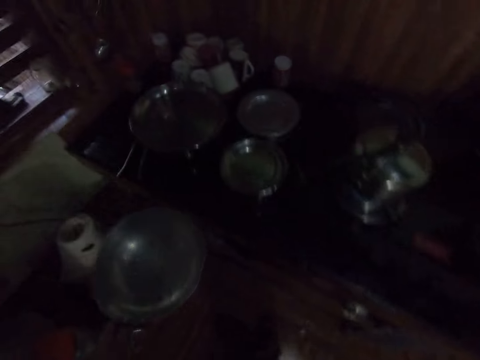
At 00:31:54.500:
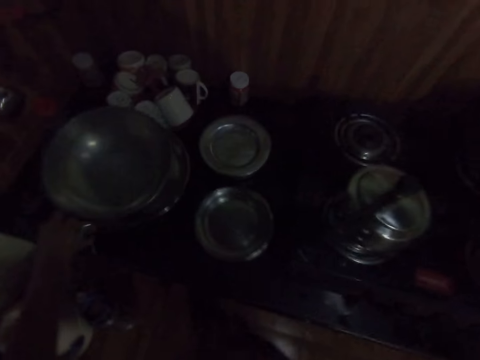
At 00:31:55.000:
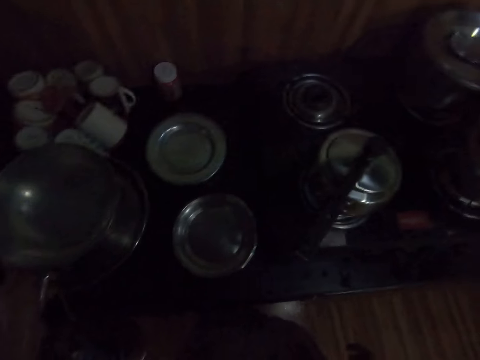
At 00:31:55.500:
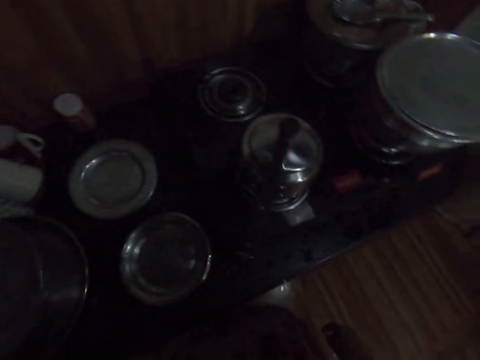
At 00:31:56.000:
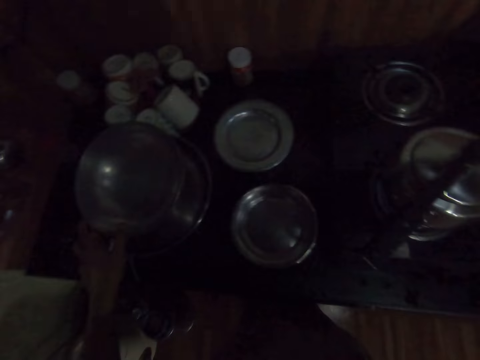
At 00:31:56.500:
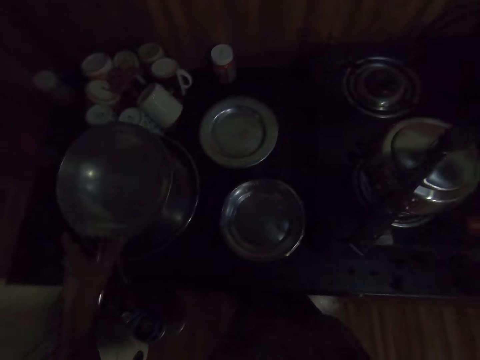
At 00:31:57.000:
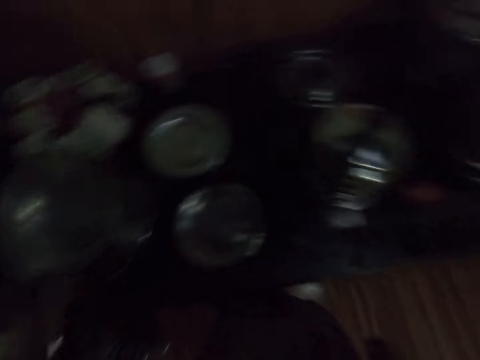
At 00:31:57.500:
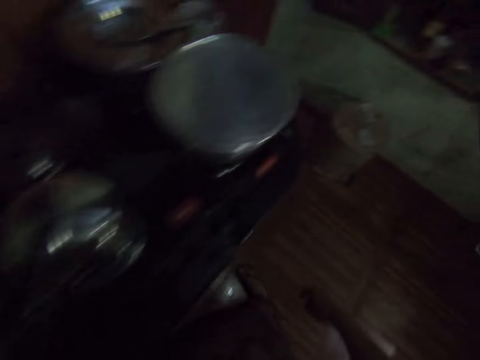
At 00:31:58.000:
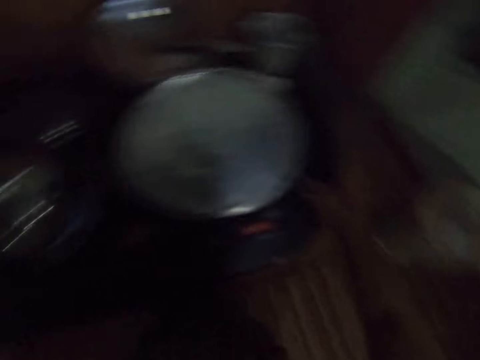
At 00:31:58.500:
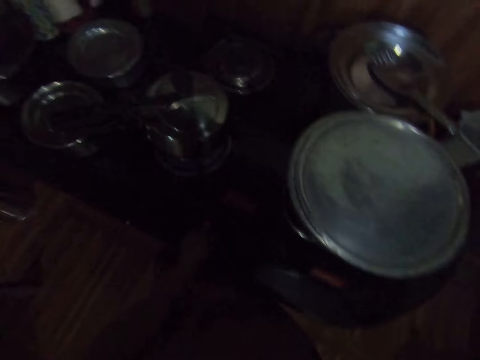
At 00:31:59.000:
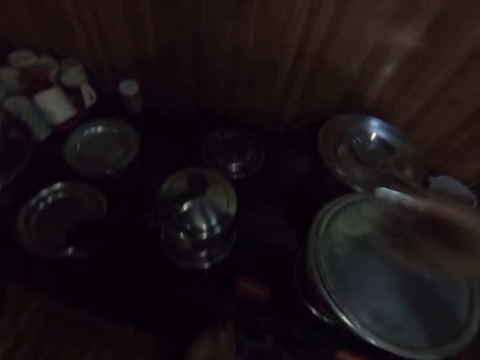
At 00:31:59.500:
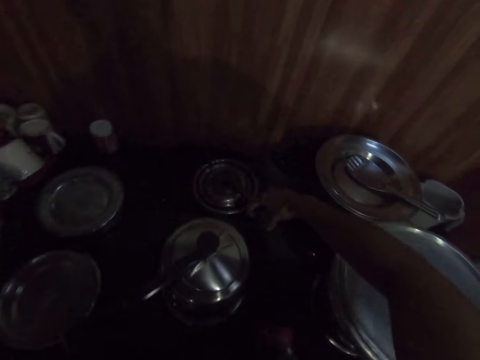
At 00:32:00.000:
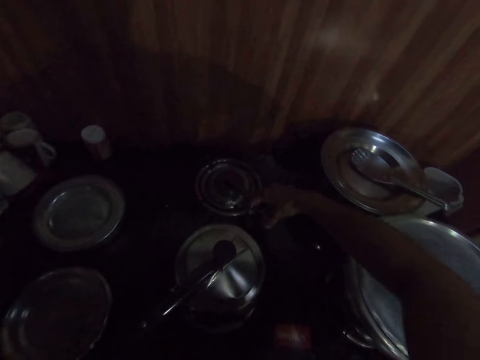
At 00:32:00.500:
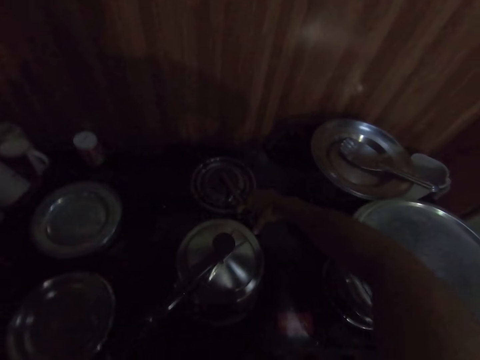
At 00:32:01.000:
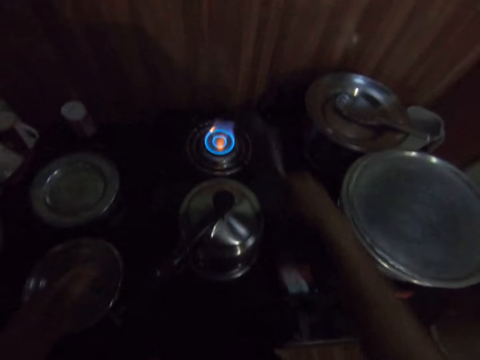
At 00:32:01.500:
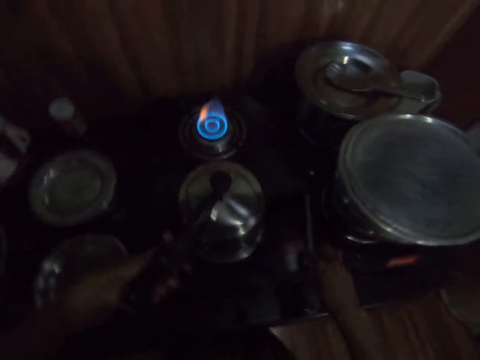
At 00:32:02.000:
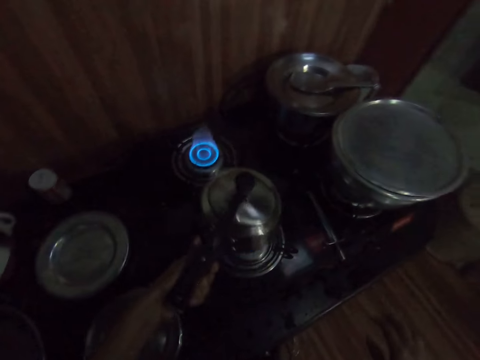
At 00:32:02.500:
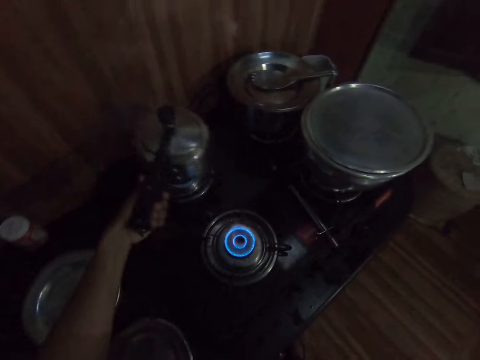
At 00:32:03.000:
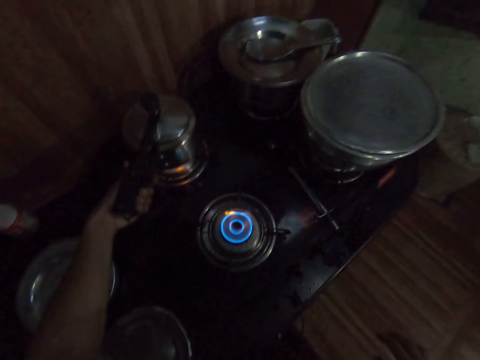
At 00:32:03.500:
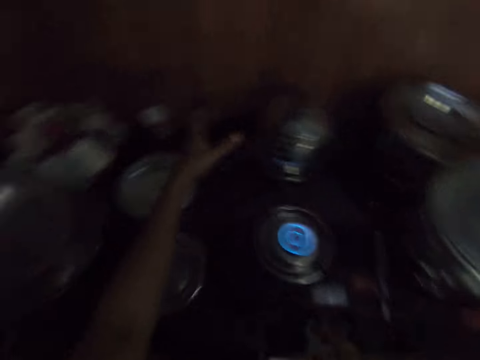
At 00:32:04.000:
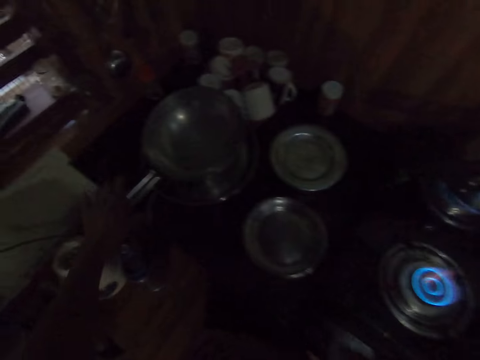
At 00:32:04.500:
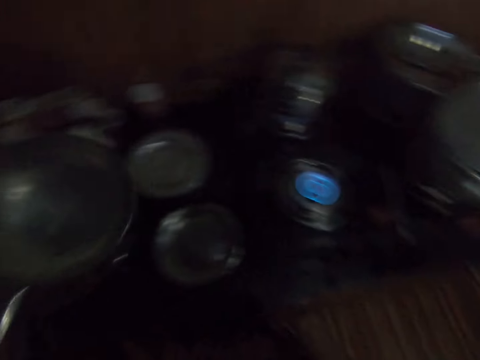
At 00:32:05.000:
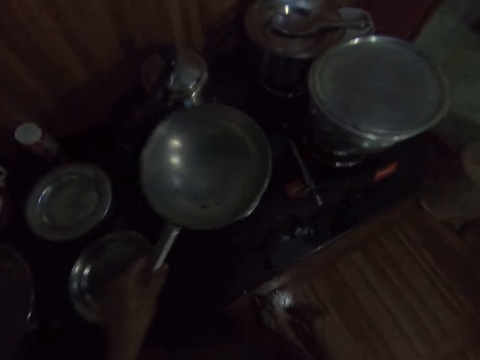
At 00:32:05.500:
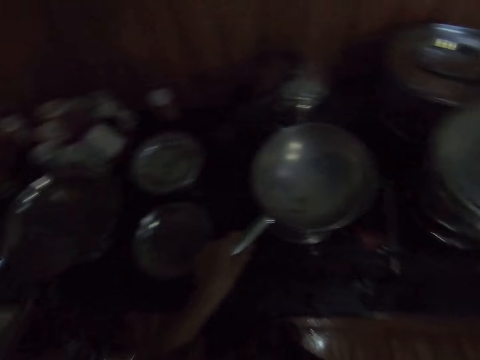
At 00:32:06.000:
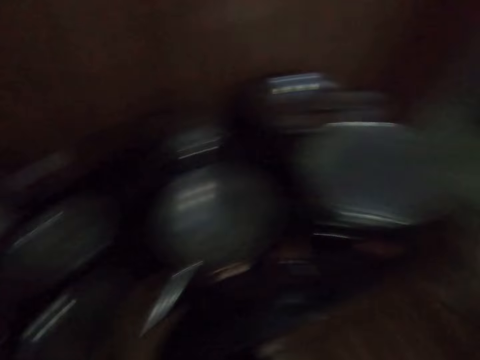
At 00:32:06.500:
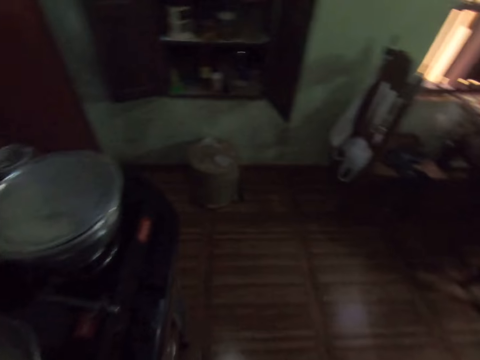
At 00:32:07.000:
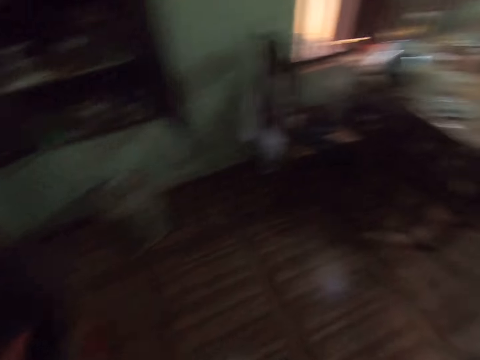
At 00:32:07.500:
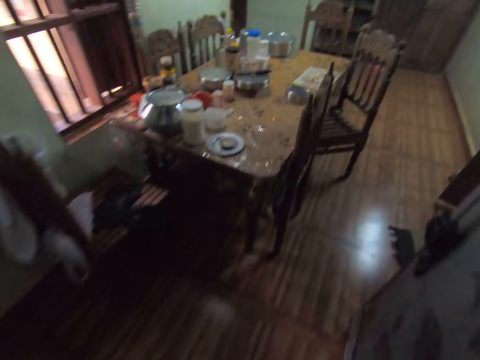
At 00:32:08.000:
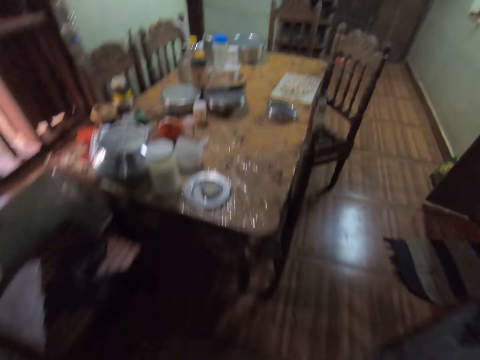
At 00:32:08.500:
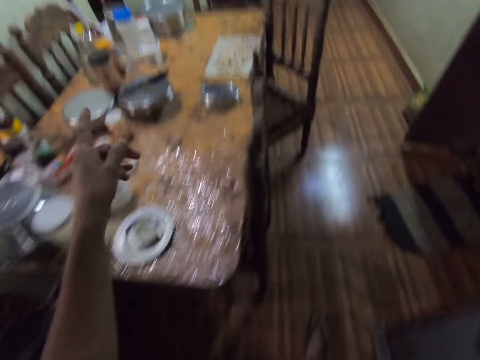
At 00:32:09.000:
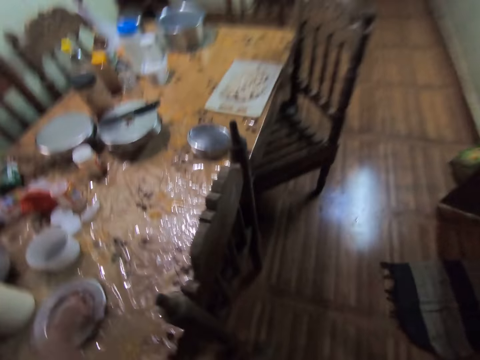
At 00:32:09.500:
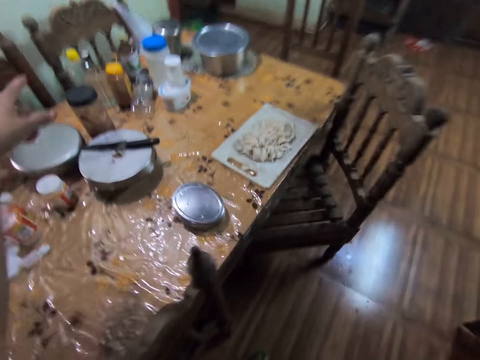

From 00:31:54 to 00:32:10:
The camera wearer drops the frying pan on the pot on the kitchen cabinet with her left hand. She picks an igniter from a gas cooker with her right hand. She operates the gas cooker with her left hand. She ignites the gas cooker stove with the igniter in her right hand. She drops the igniter on the gas cooker with her right hand. She carries a pot from the gas cooker stove with her left hand. She drops the pot on the gas cooker stove with her left hand. She carries the frying pan from the pot on the cabinet with her left hand. She drops the frying pan on the gas cooker stove with her left hand. She converses with a man. The camera wearer walks to the dining room from the kitchen.

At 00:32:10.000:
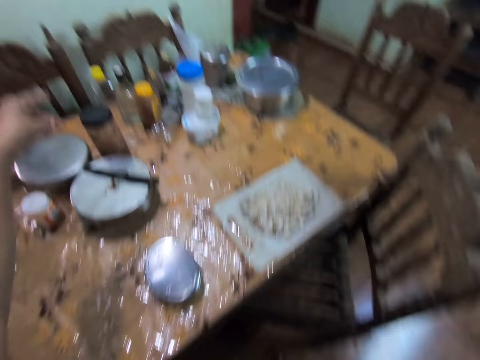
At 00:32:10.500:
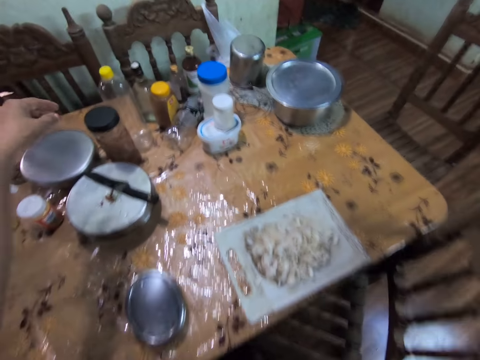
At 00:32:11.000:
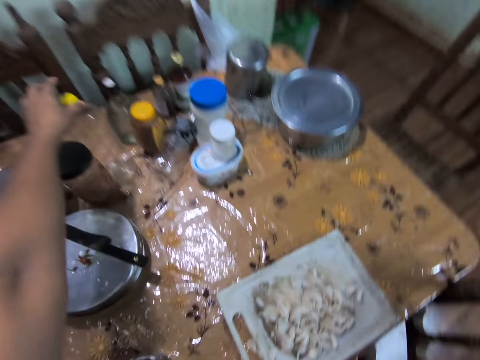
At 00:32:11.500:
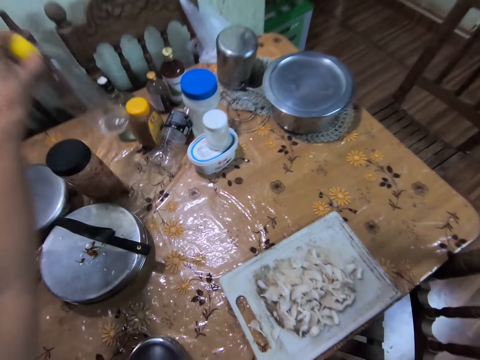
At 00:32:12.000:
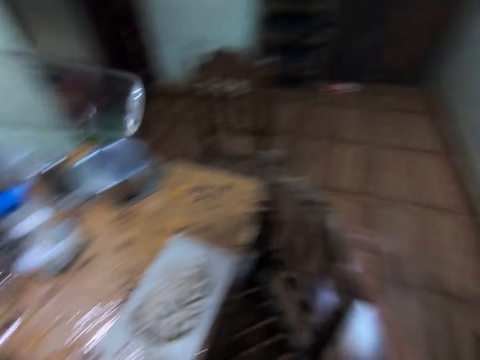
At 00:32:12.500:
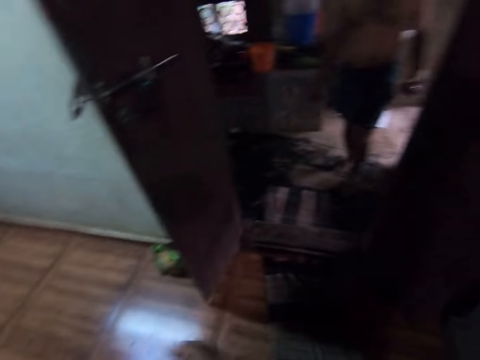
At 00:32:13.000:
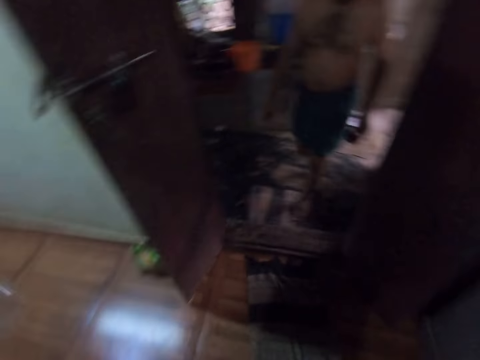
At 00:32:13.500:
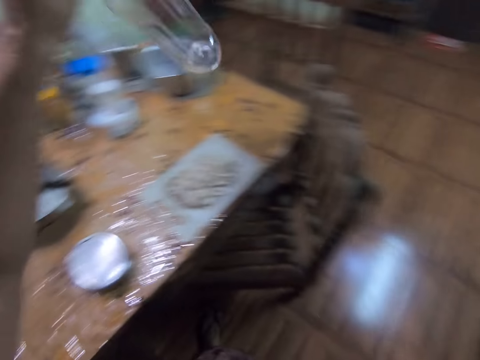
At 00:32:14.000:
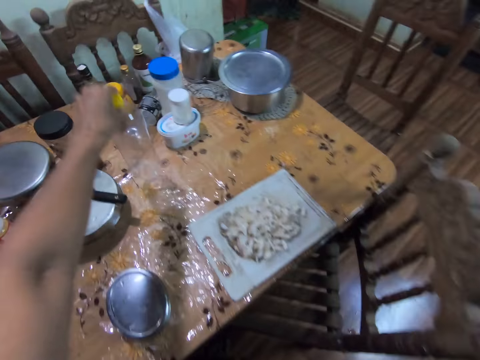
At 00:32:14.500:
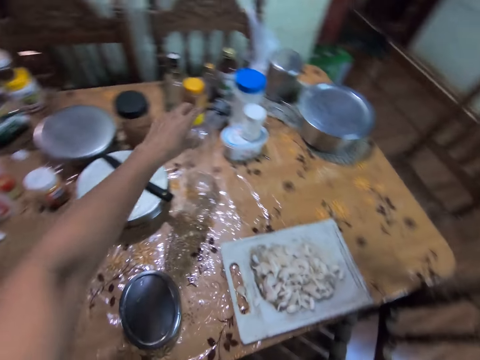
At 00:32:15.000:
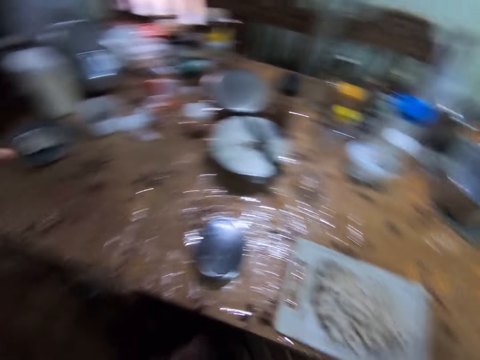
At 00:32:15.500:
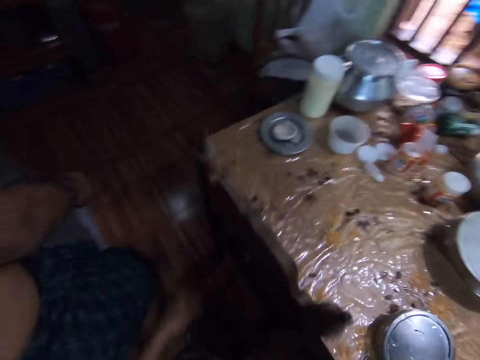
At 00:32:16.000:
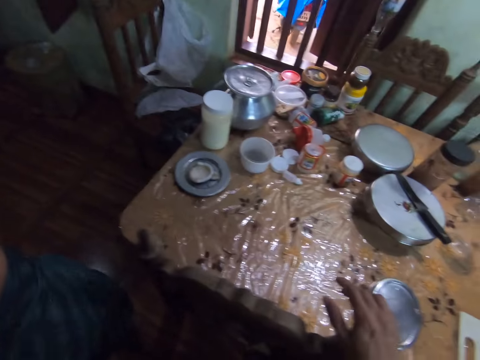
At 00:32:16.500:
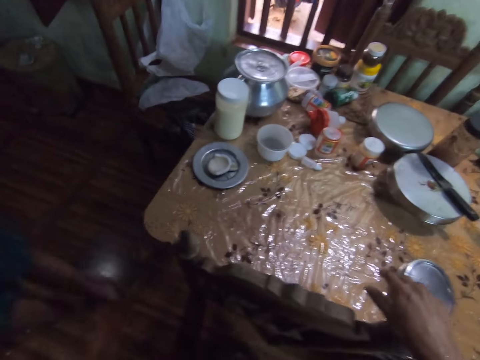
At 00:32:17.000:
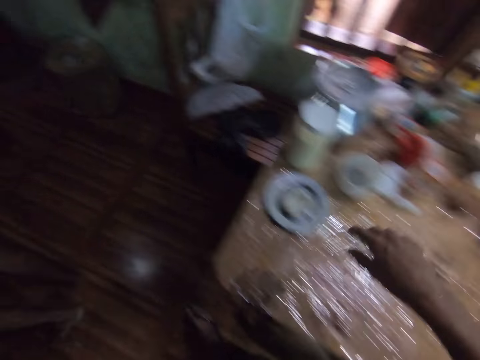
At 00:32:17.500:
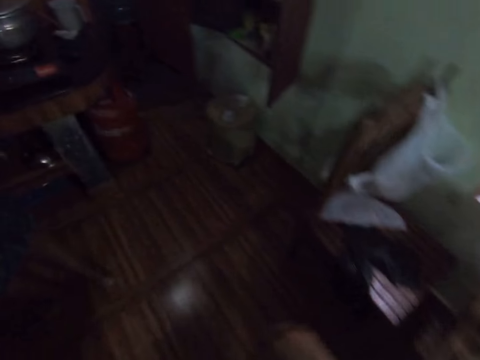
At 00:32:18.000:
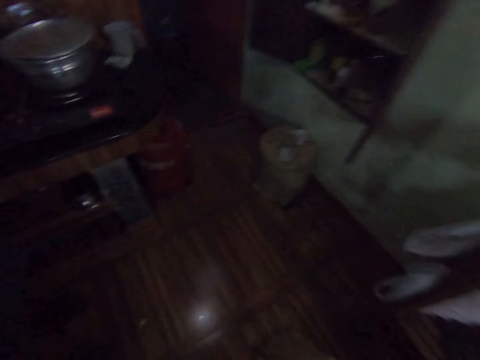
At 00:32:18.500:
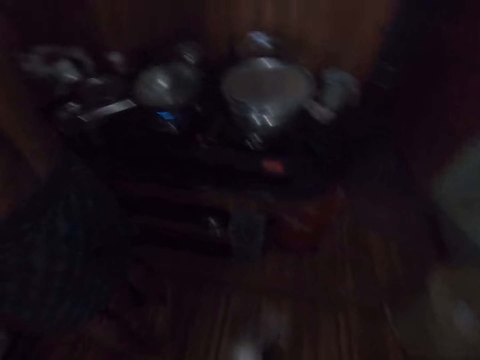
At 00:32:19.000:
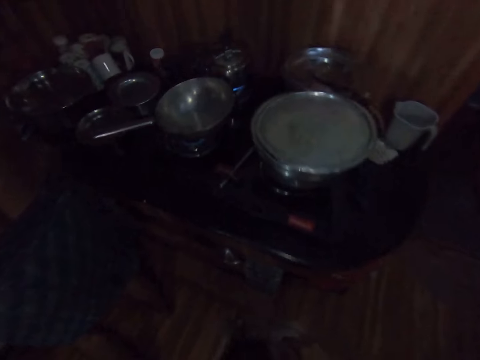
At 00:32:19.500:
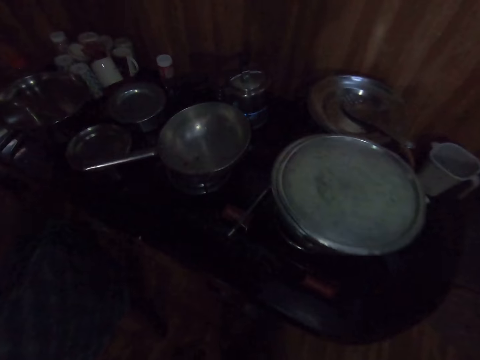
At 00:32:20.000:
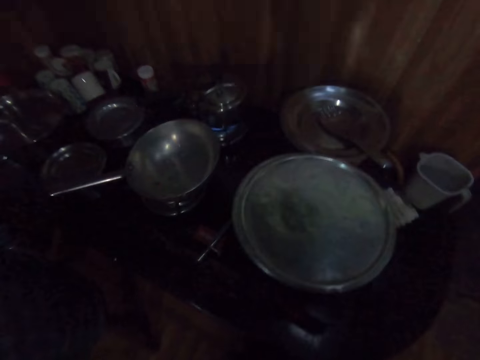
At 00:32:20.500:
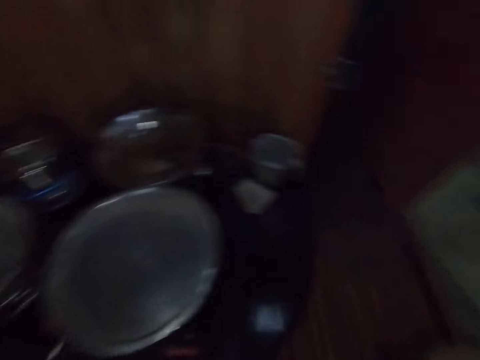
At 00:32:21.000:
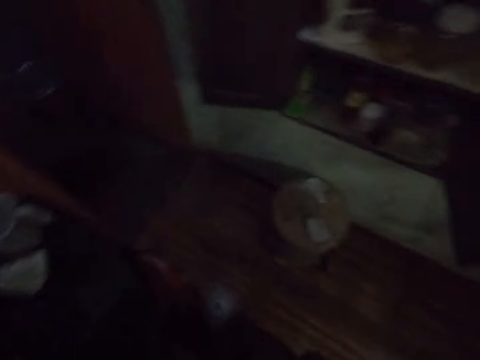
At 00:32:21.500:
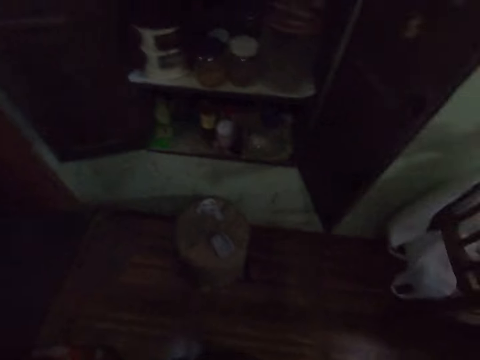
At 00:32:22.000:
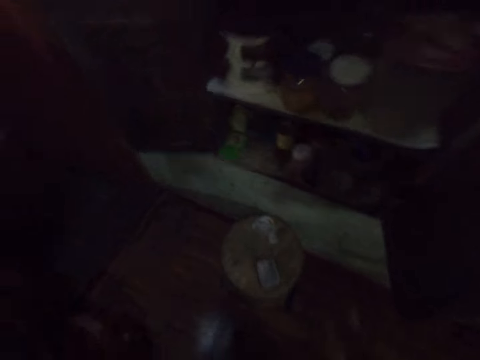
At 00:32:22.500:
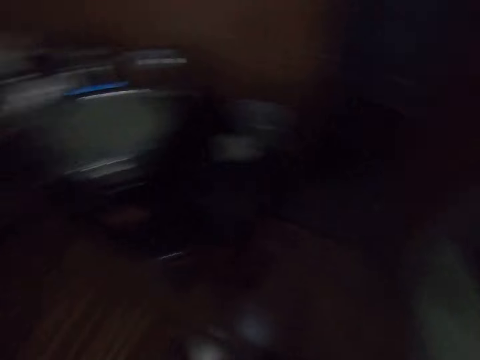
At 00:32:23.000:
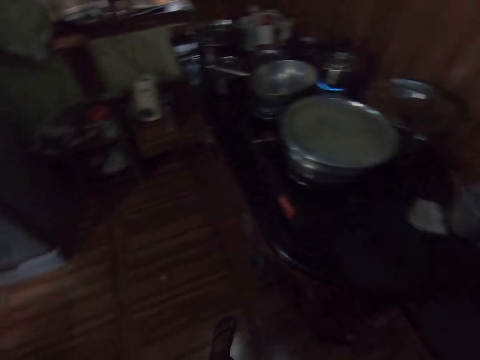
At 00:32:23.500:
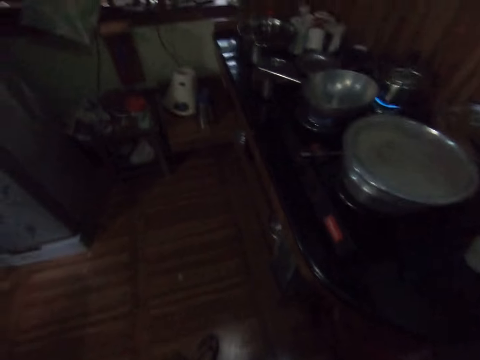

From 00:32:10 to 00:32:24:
The camera wearer picks a groundnut oil plastic from the dining table with her left hand. The man walks to the dining room from the corridor. The camera wearer drops the groundnut oil plastic on the dining table with her left hand. The man walks to the kitchen. The camera wearer places her right hand on a dining chair. She removes her right hand from the dining chair. She walks to the kitchen from the dining room. She carries the groundnut oil plastic from a wall cabinet with her right hand.
